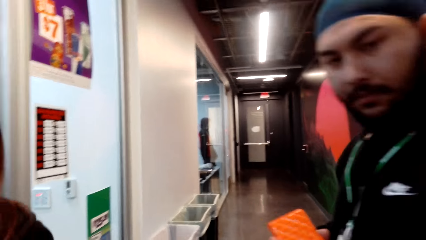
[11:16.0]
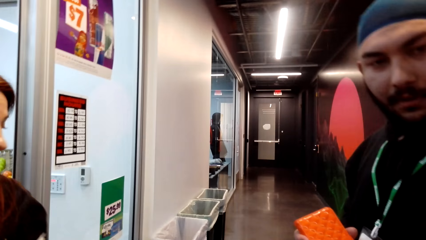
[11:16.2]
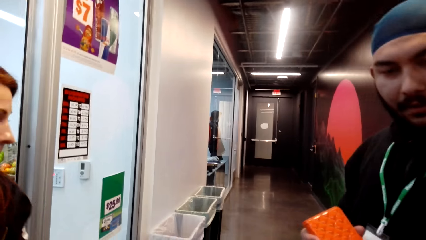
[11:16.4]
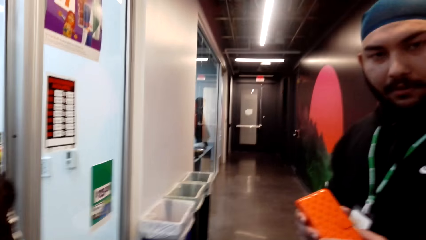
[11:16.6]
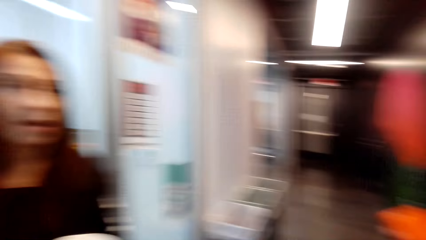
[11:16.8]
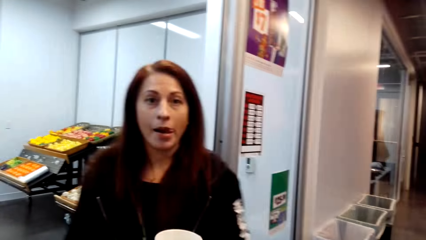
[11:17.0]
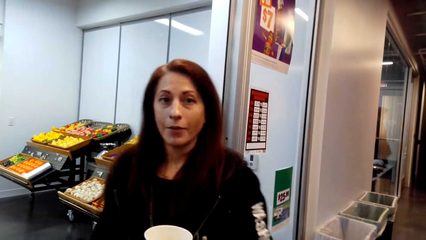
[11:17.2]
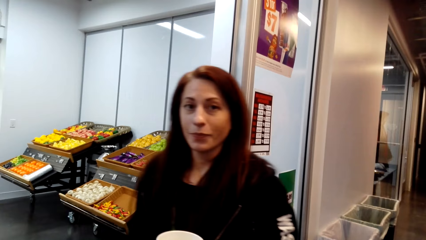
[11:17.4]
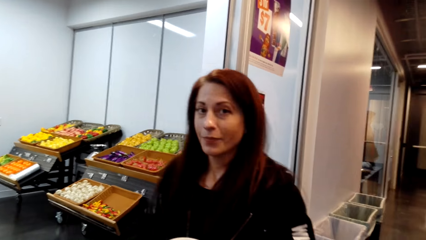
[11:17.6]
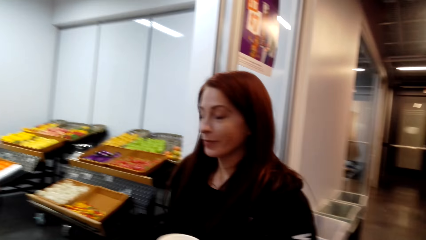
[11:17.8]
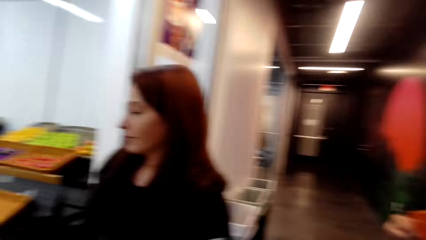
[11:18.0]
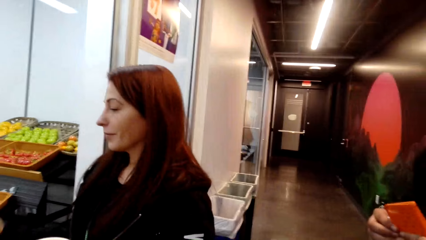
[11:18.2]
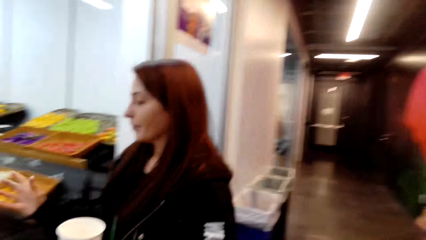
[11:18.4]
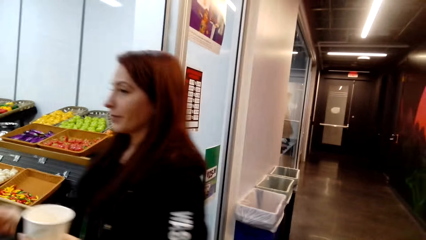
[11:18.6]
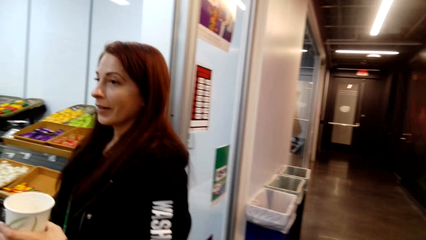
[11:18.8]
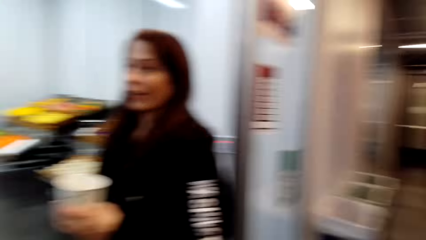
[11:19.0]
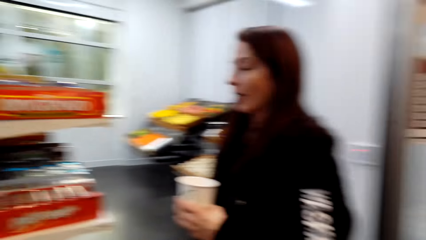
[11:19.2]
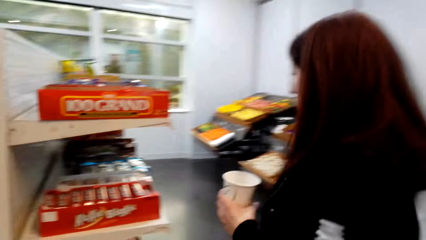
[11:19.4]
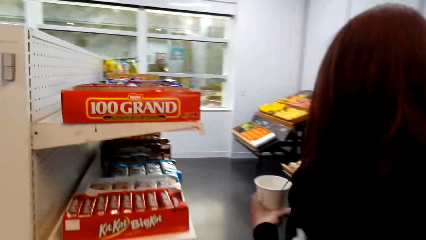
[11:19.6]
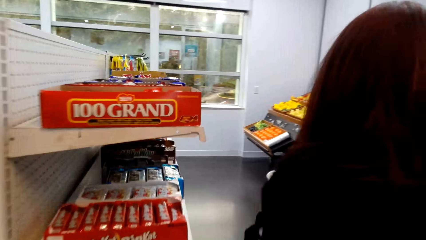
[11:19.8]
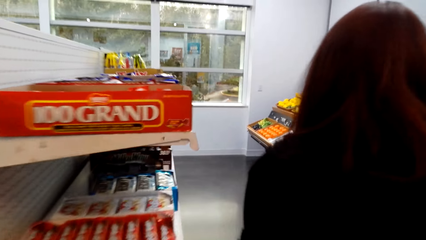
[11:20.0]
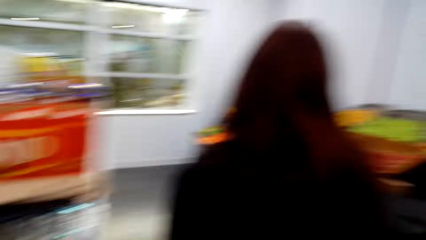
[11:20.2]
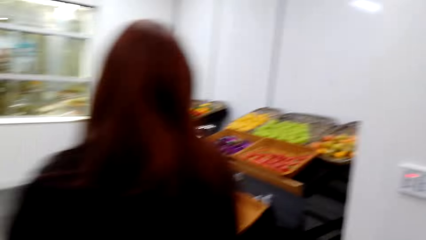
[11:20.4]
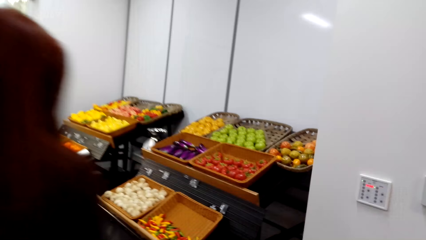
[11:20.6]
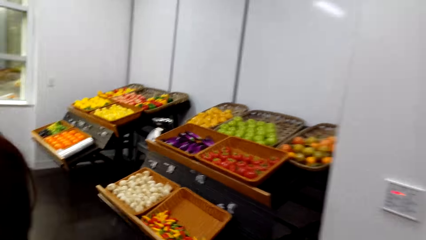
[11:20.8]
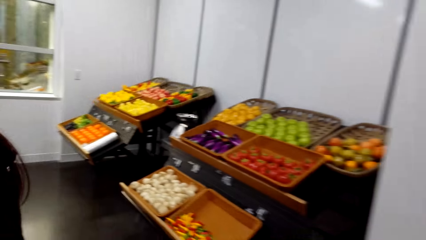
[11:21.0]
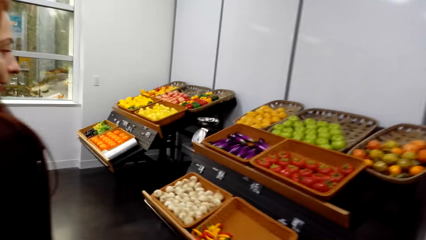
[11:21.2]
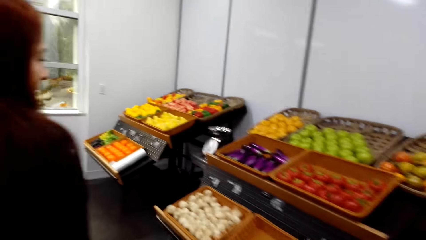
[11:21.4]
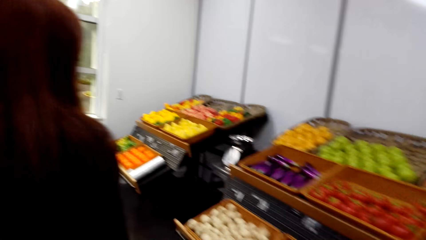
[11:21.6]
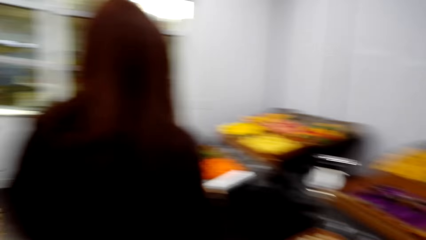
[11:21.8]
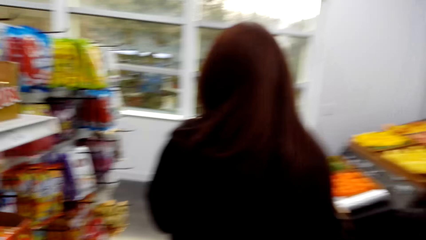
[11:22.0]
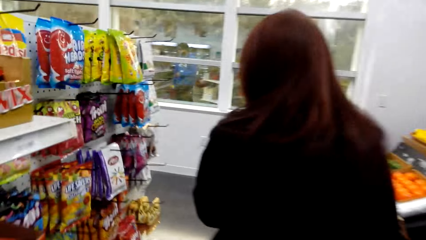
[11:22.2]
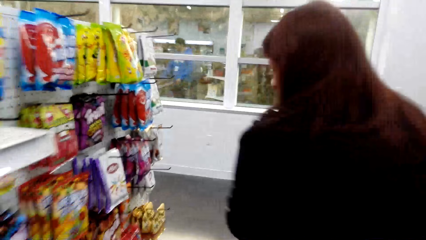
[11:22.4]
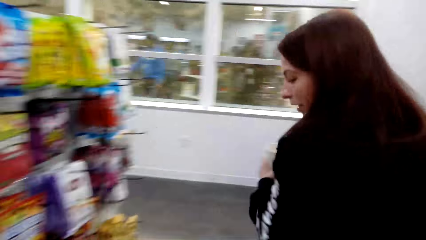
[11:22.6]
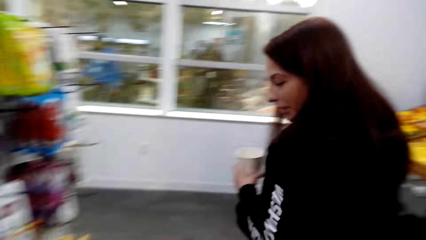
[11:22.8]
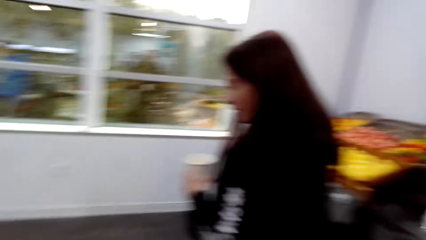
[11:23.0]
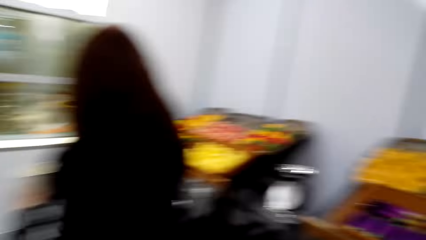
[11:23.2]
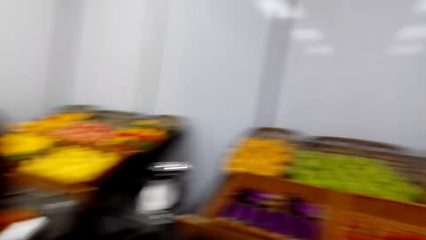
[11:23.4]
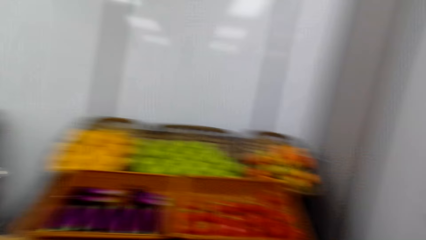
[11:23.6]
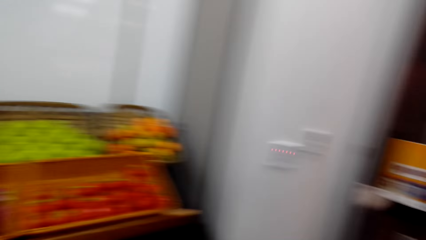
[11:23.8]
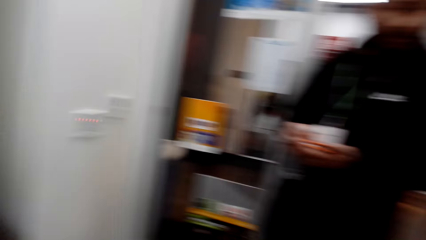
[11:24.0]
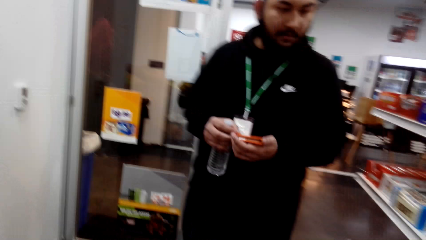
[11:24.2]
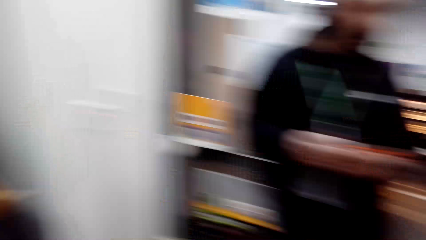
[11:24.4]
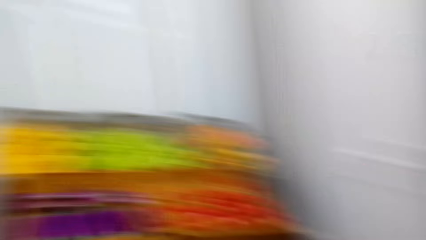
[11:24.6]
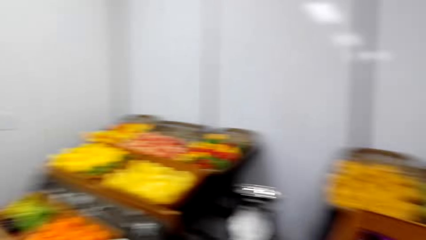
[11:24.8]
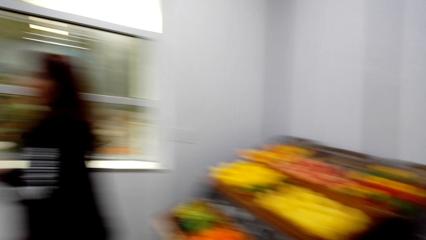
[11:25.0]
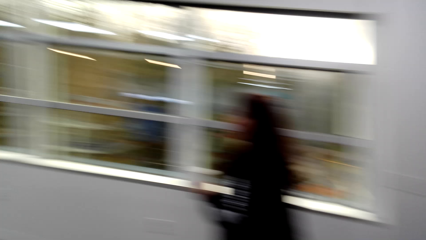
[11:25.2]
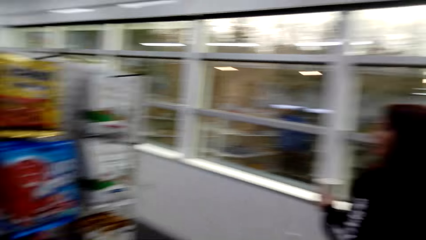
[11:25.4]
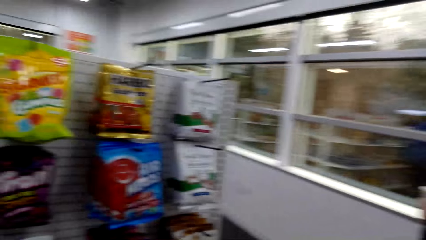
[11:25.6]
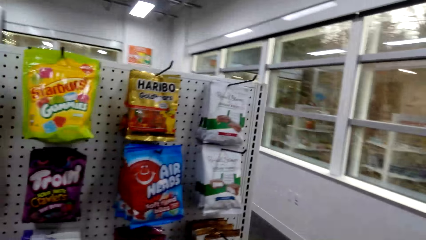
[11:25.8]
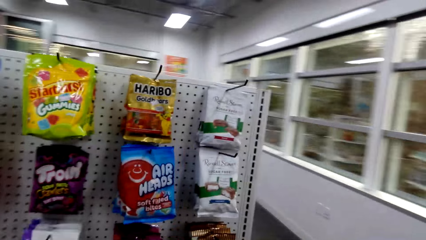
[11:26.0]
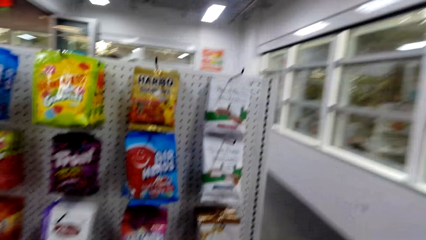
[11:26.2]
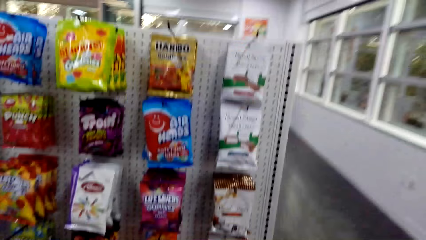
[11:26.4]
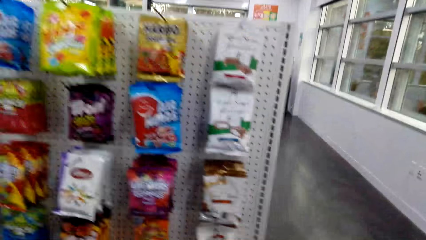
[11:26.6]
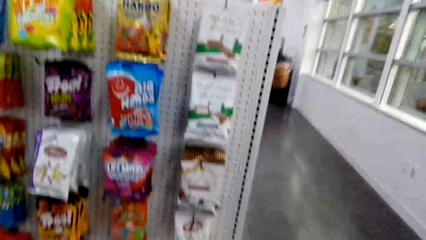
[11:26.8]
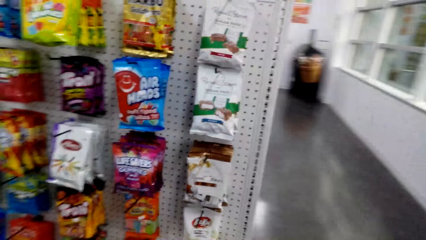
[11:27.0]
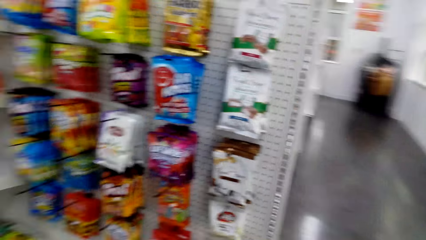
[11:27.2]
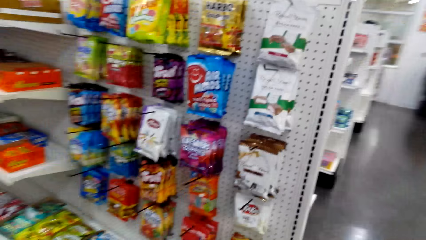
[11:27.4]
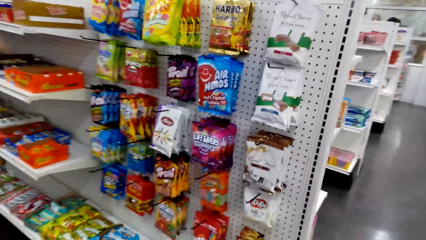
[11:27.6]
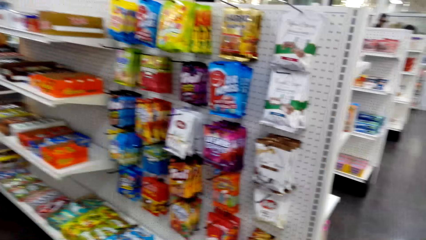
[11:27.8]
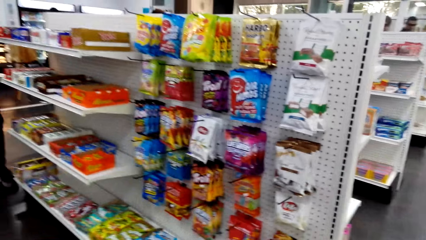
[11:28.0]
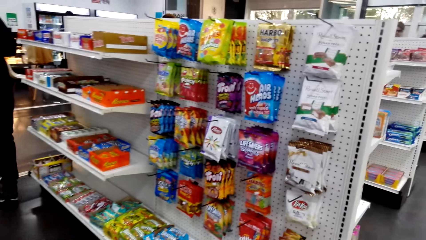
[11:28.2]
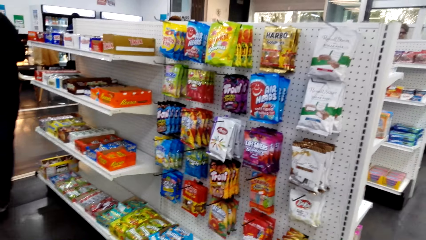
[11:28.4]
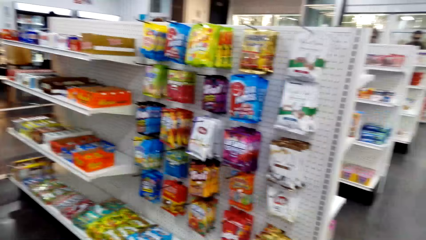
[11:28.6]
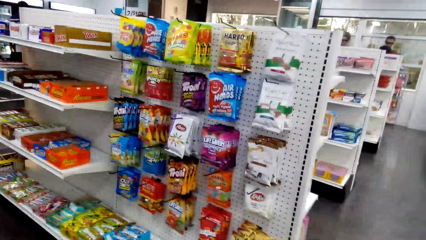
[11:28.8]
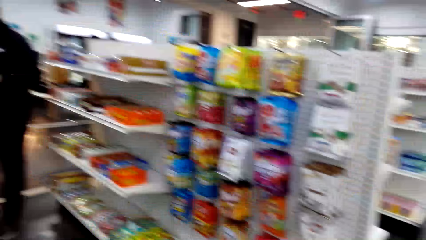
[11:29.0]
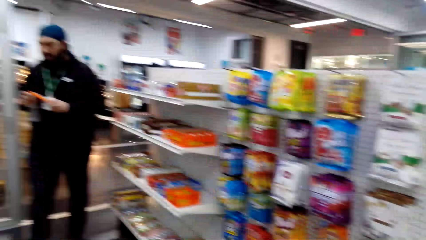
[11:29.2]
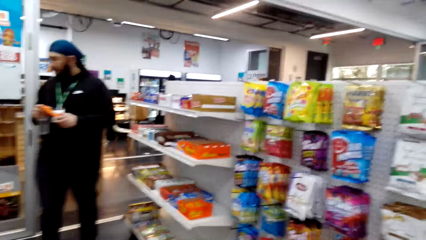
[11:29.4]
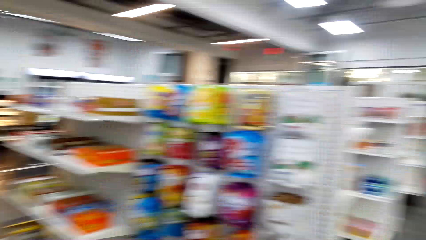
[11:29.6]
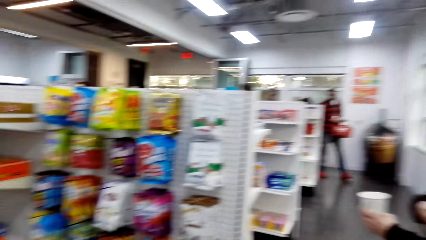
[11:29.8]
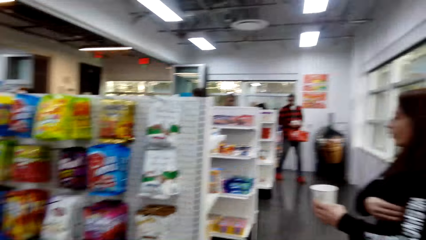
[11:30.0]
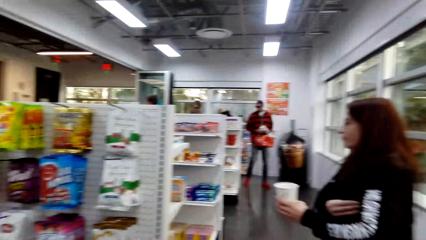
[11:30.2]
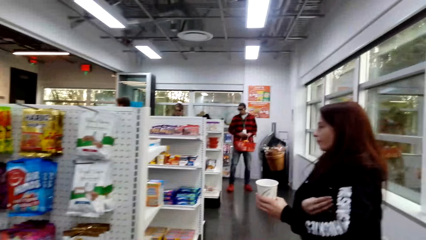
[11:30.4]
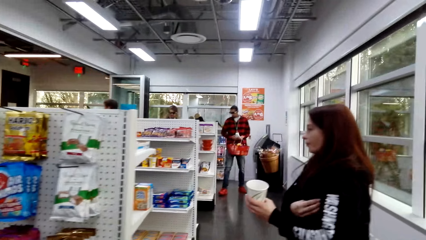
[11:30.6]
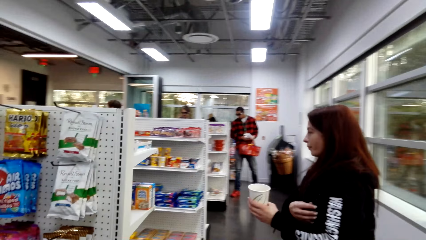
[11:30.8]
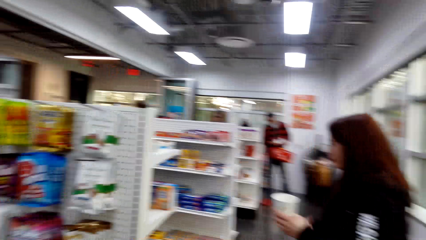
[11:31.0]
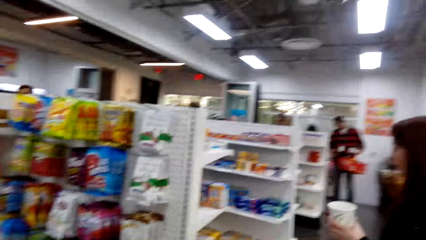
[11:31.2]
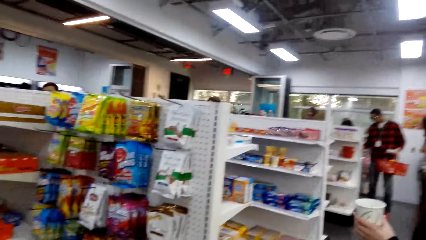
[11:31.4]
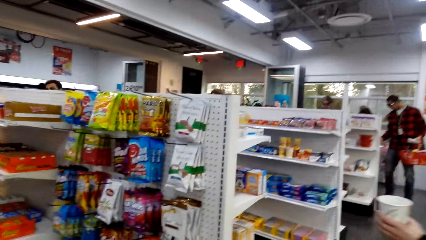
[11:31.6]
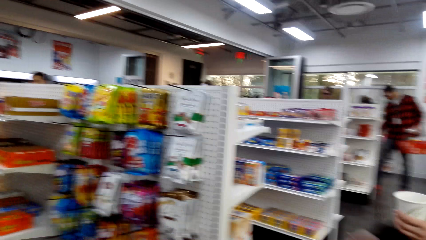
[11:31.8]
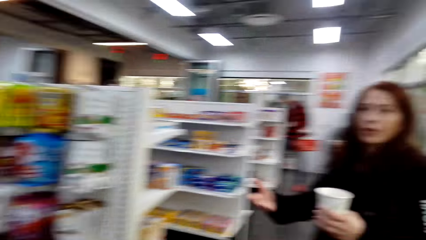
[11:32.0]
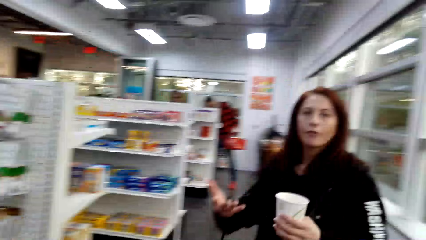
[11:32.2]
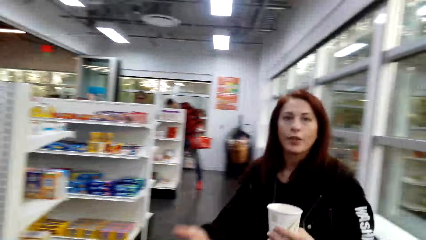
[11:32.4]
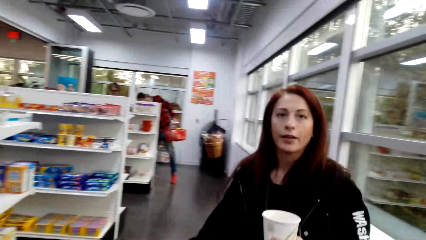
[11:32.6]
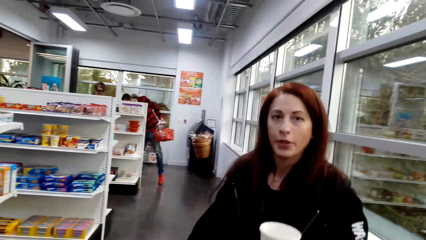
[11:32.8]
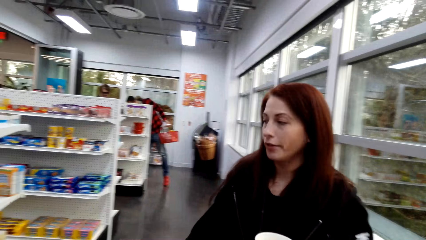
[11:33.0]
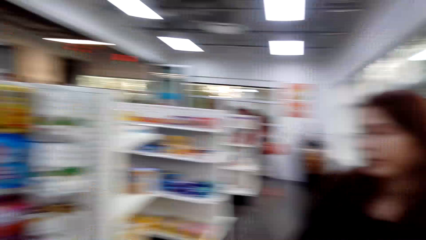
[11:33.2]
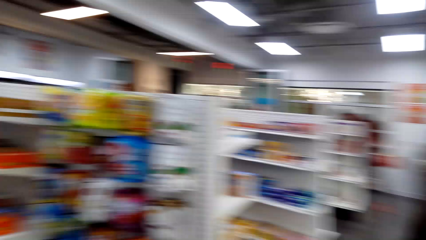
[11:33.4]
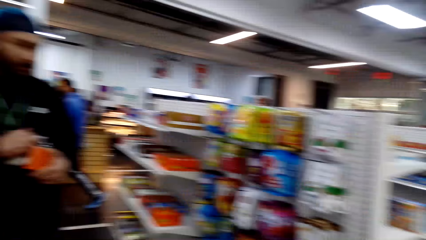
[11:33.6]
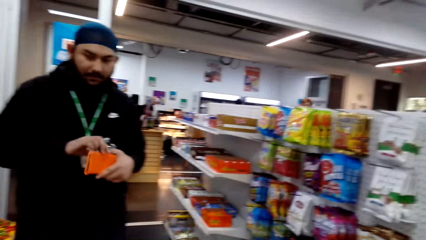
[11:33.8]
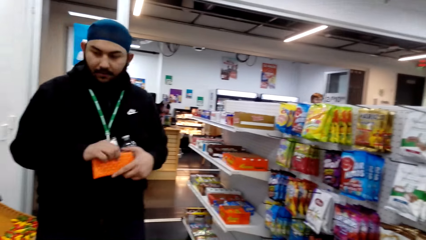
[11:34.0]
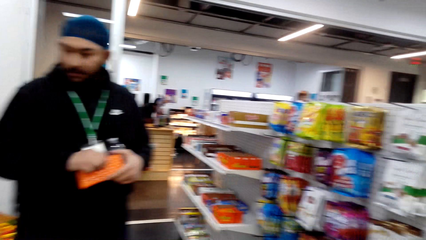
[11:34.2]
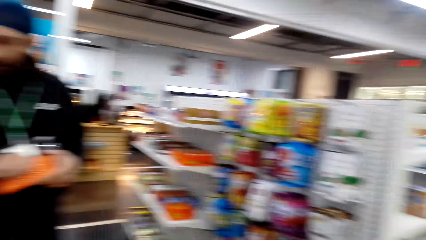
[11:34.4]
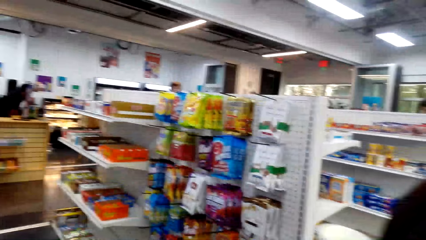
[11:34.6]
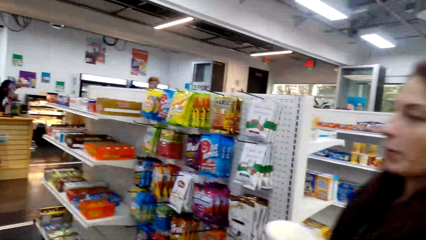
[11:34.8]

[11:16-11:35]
A man looks at the camera wearer. A woman looks at the camera wearer and walks in the supermarket. The camera wearer looks in the supermarket and looks at the groceries. The woman looks at the groceries and walks in the supermarket. The camera wearer walks in the supermarket. They look around. They look at the snacks. The woman talks to the camera wearer.
